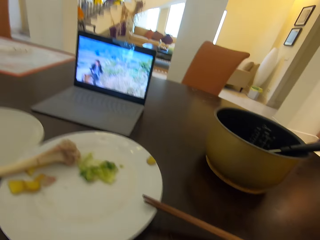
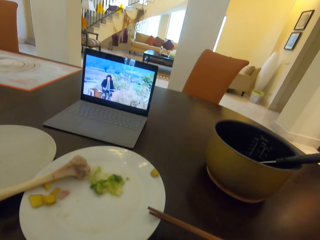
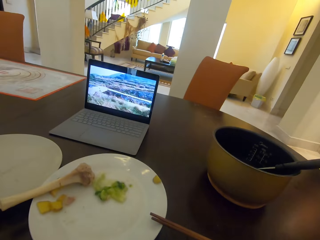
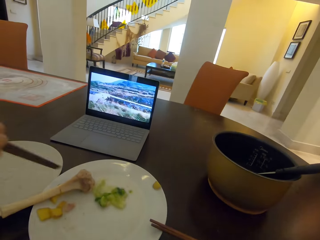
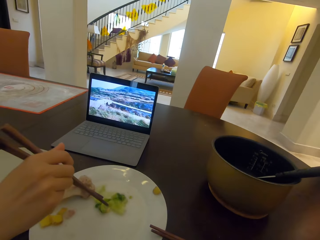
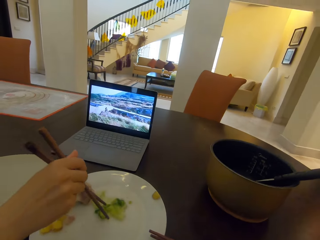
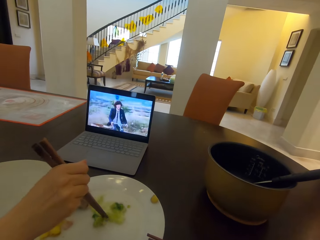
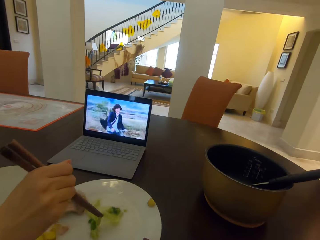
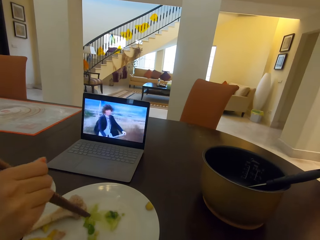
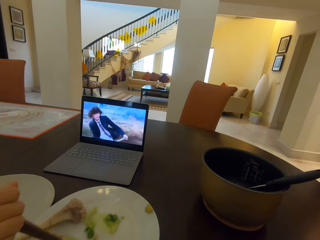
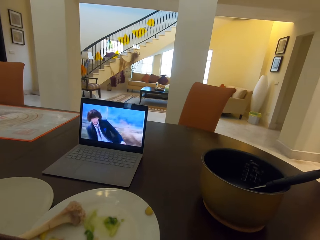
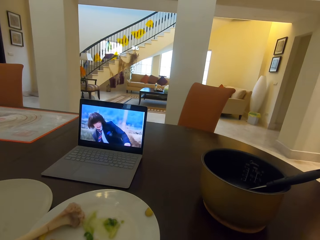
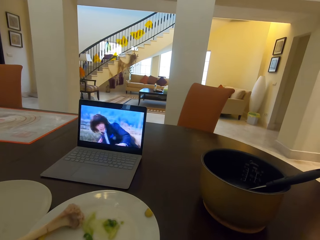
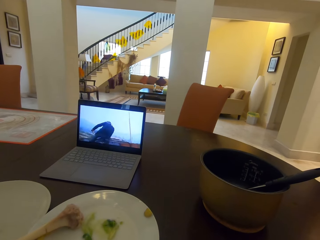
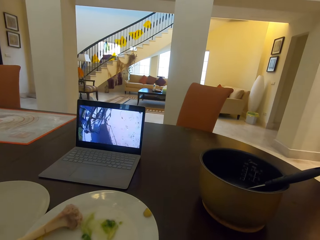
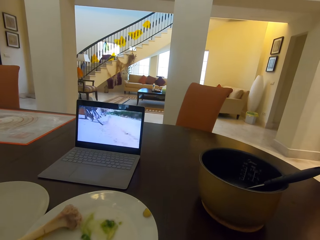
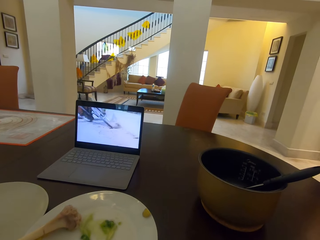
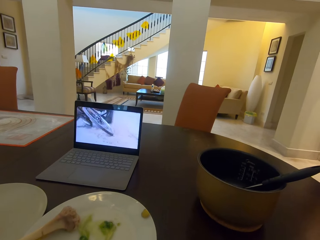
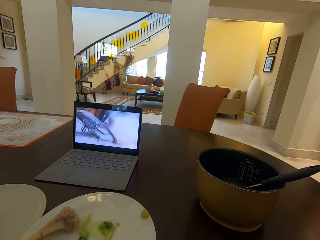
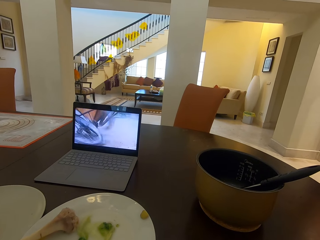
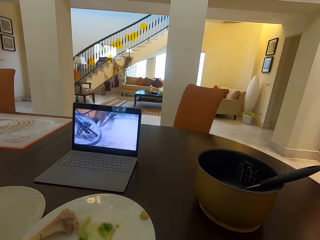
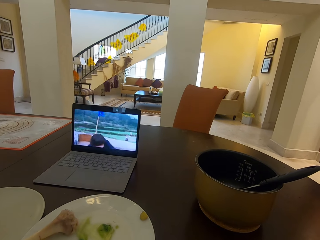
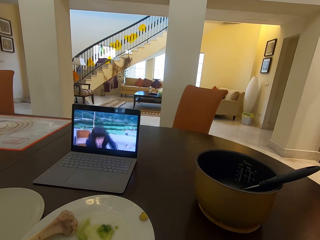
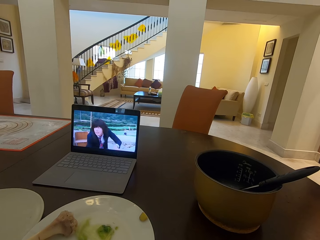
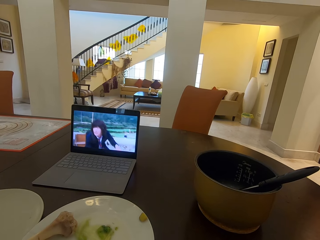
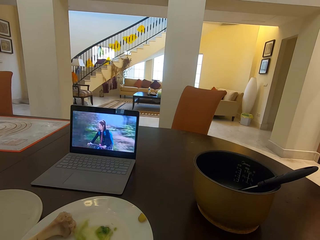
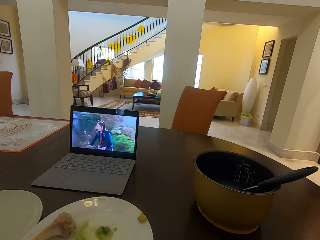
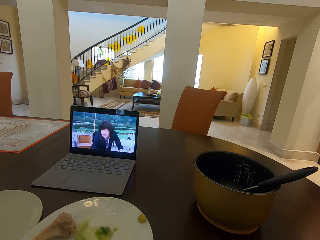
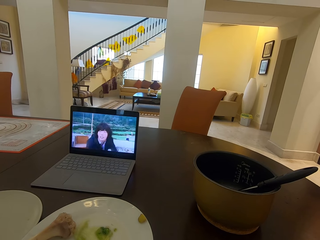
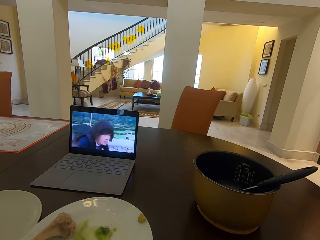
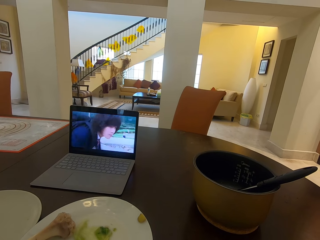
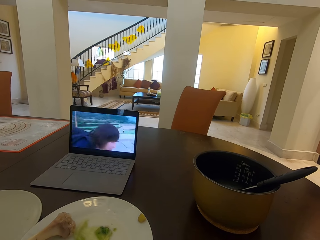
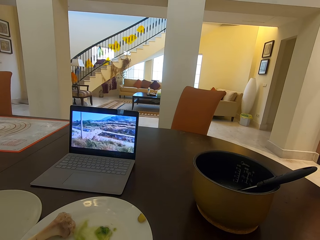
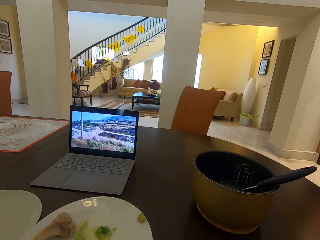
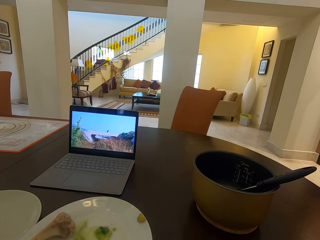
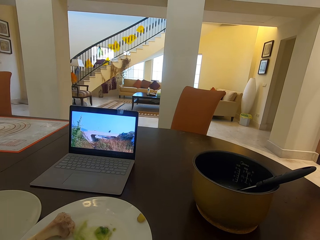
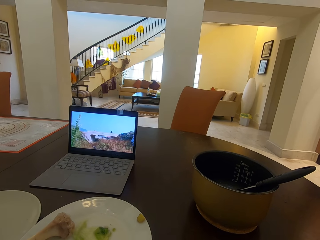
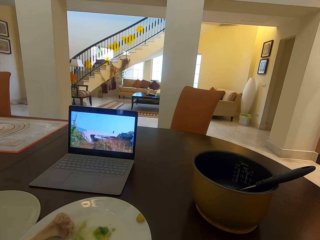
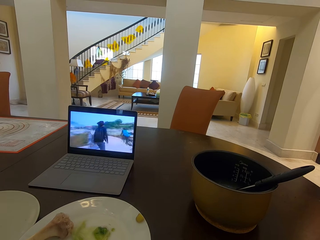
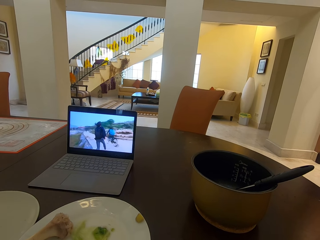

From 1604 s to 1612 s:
The camera wearer scoops food using a chopstick. They watch the movie on the laptop.

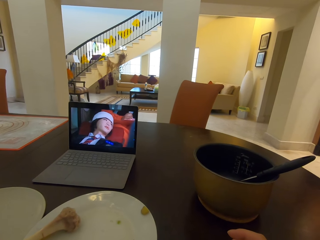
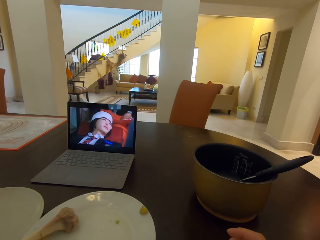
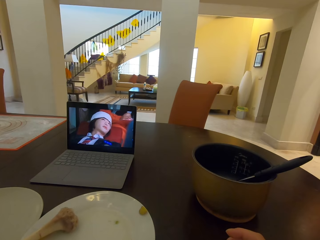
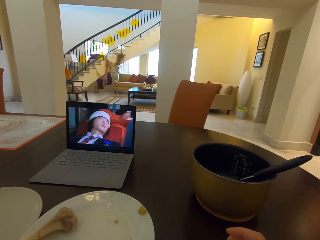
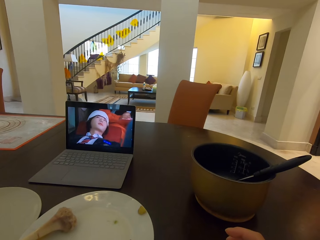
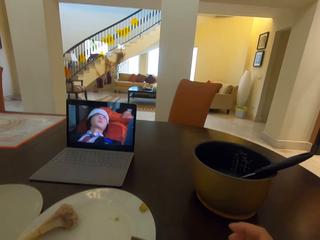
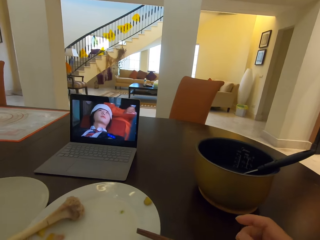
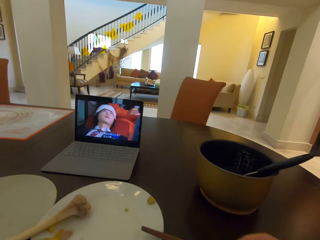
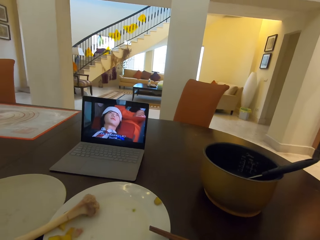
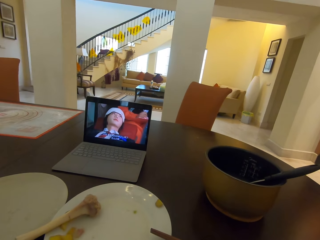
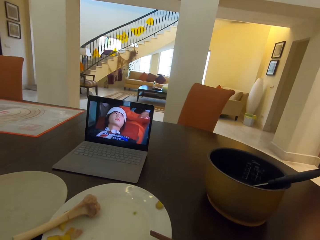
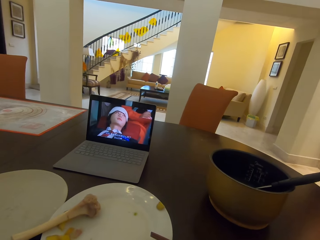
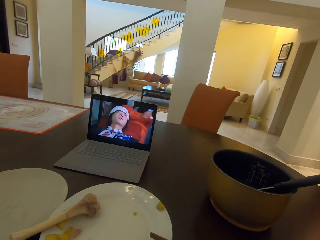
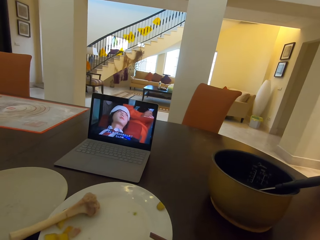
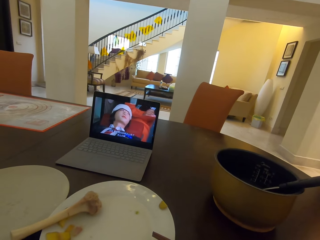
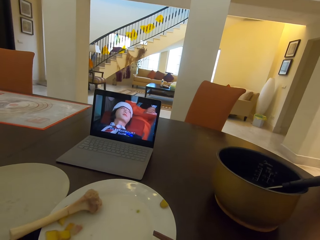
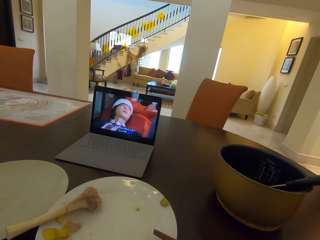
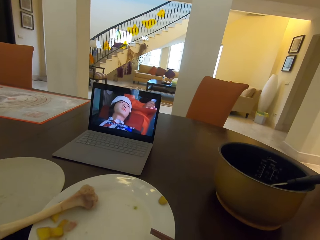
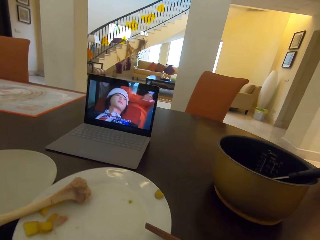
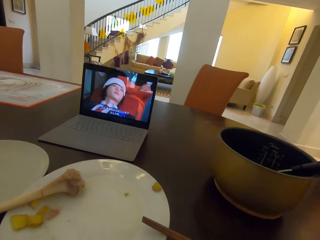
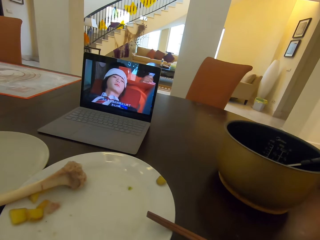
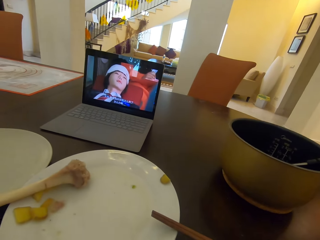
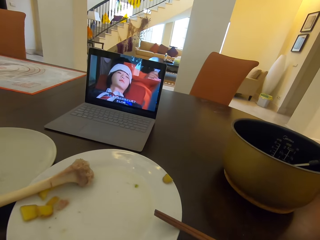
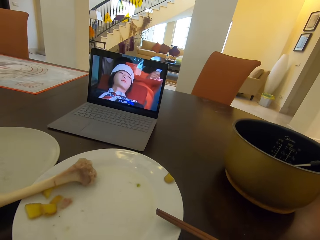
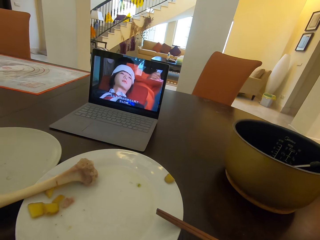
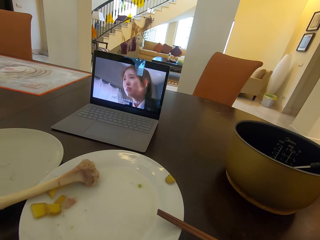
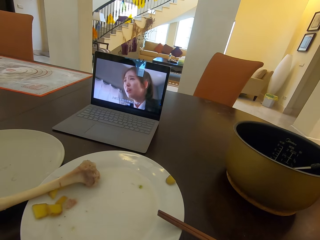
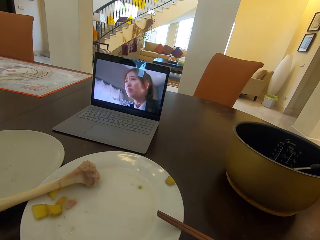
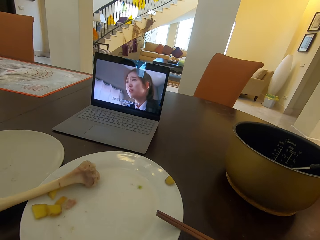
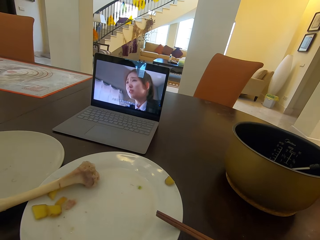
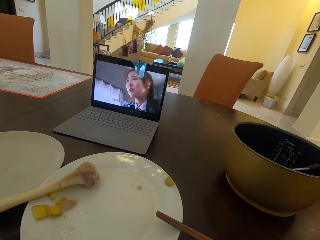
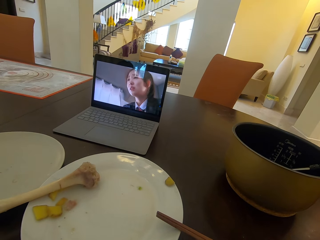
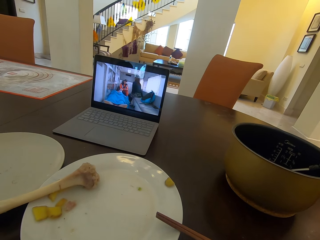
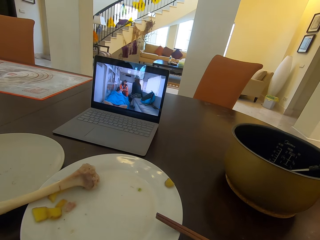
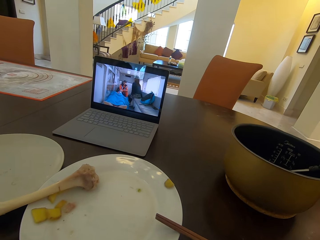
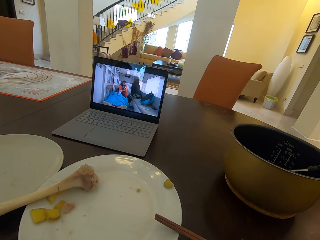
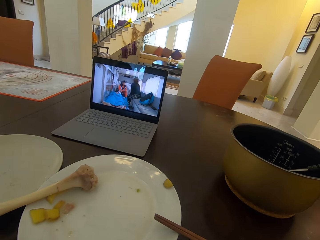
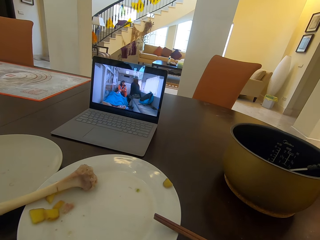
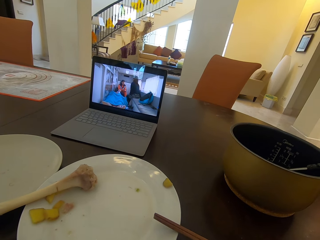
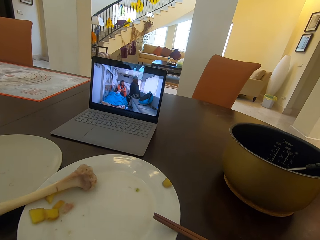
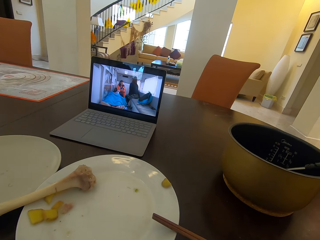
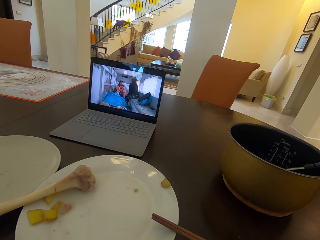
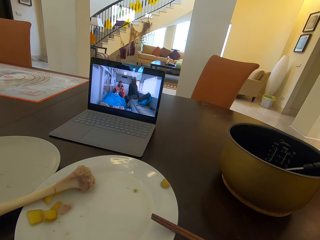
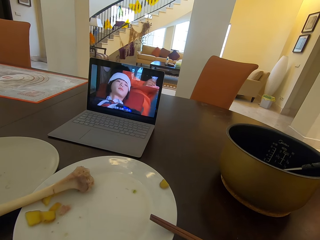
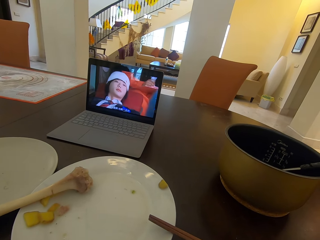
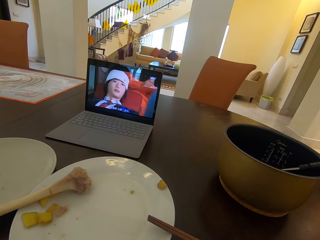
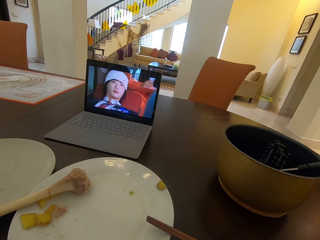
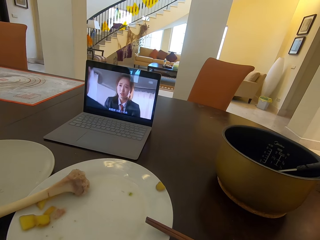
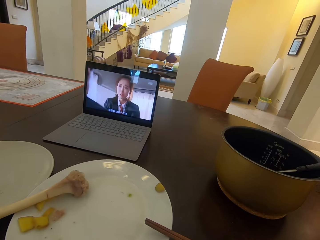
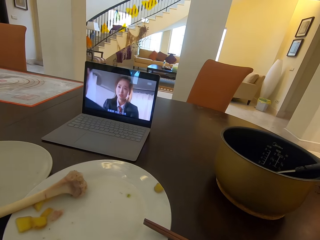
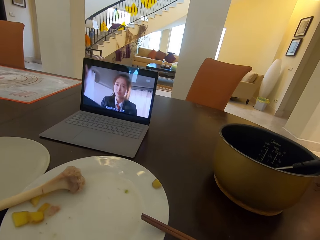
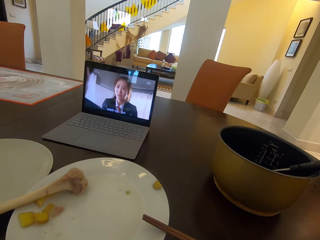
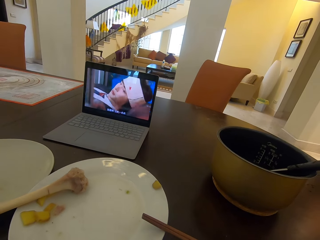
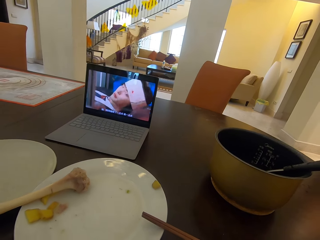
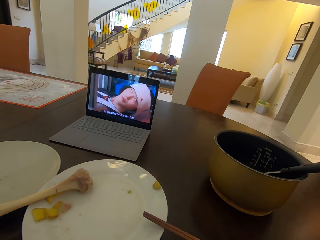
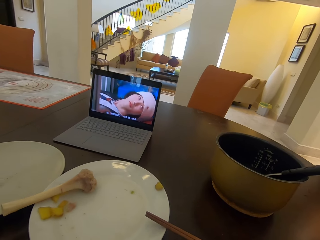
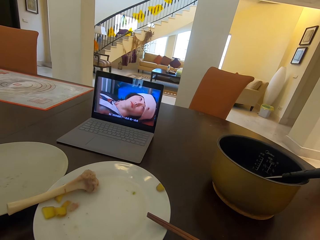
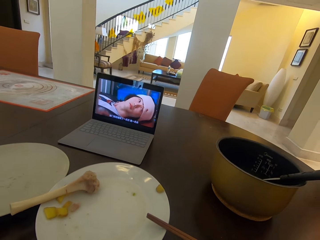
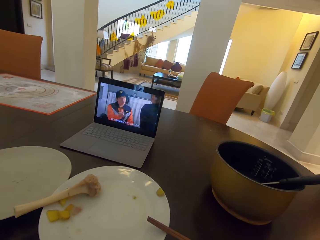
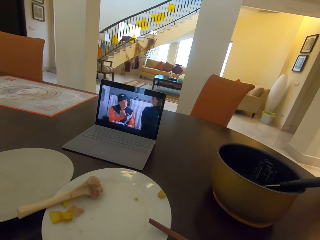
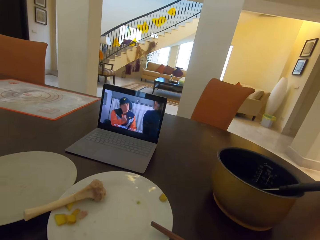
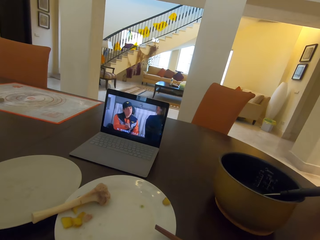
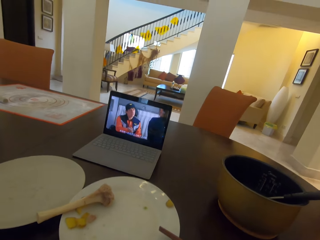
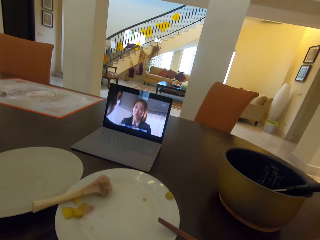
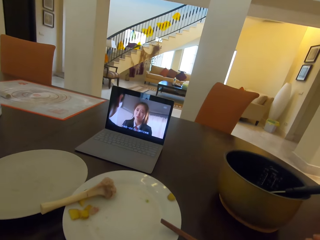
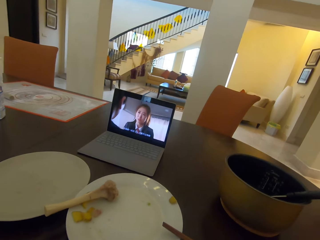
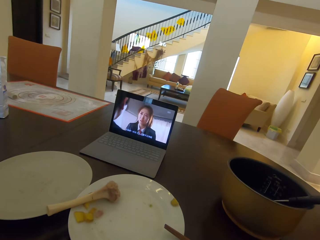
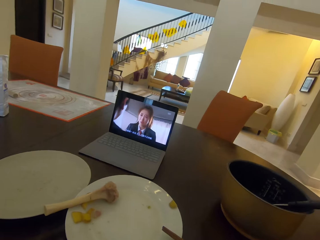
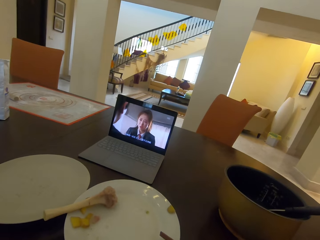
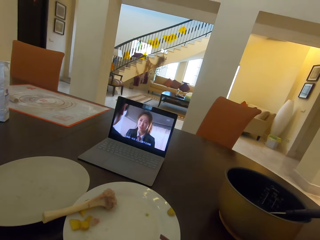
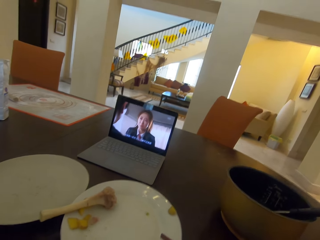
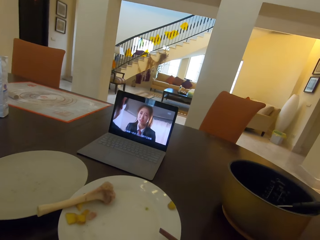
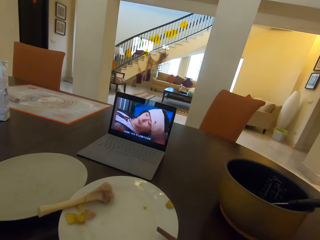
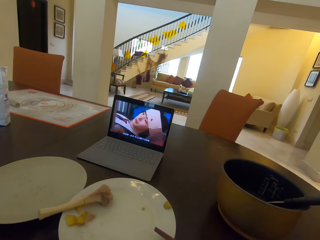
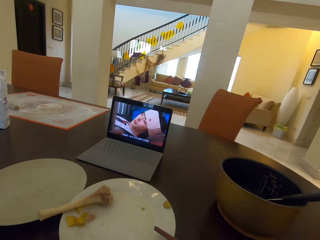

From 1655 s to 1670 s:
The camera wearer puts the chopsticks on a plate.
